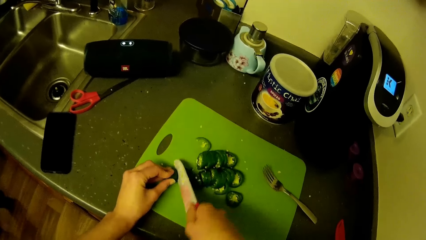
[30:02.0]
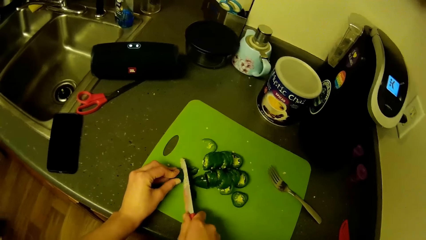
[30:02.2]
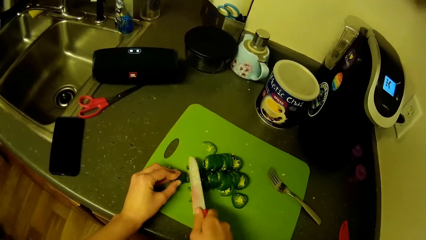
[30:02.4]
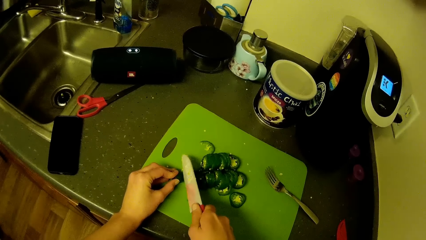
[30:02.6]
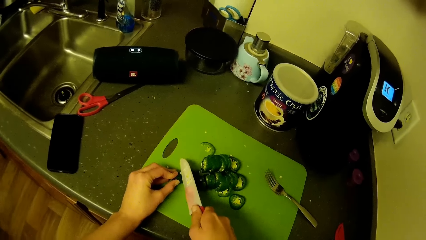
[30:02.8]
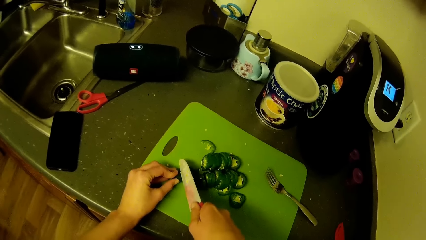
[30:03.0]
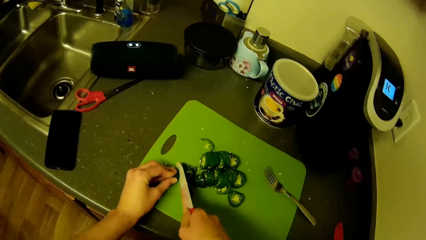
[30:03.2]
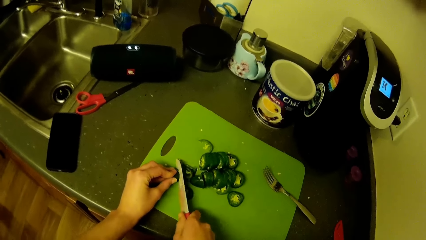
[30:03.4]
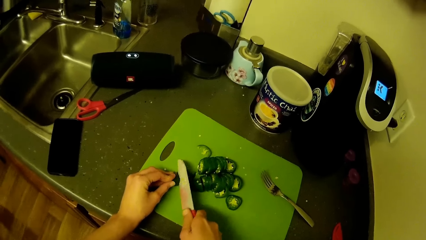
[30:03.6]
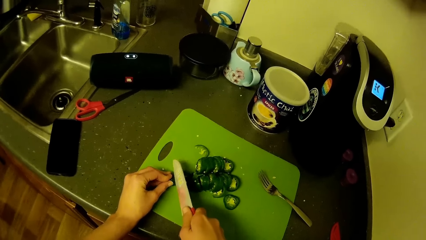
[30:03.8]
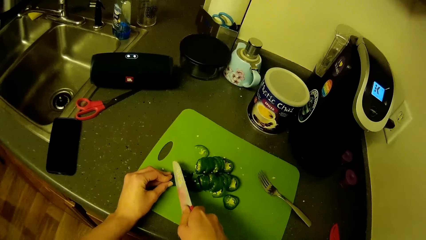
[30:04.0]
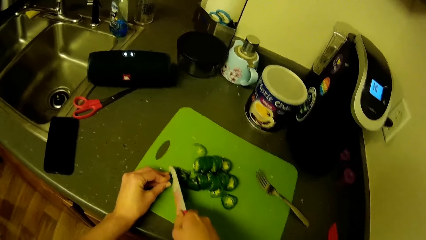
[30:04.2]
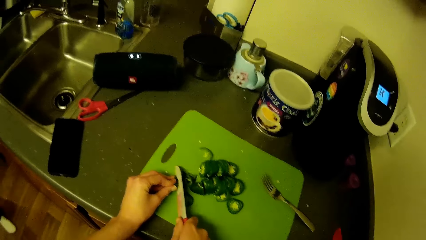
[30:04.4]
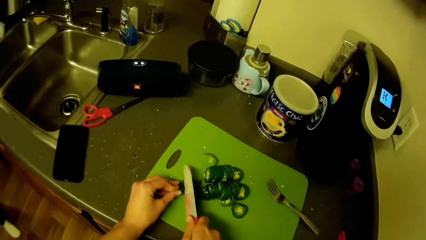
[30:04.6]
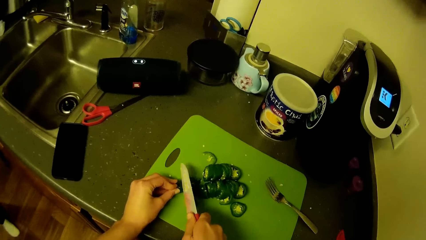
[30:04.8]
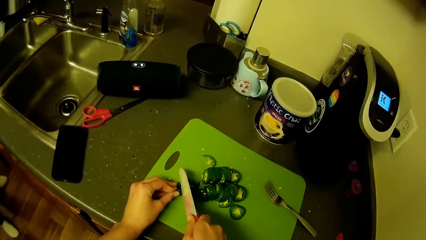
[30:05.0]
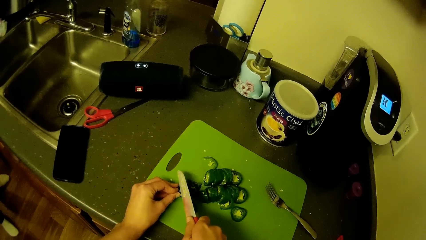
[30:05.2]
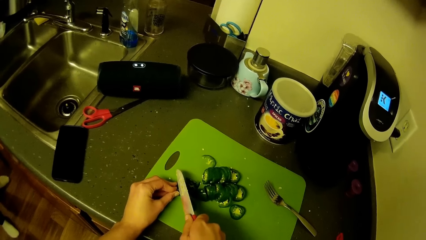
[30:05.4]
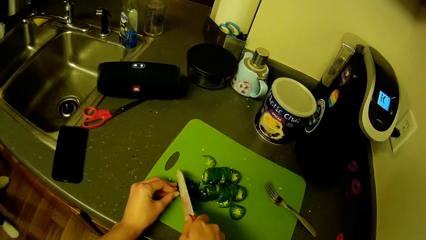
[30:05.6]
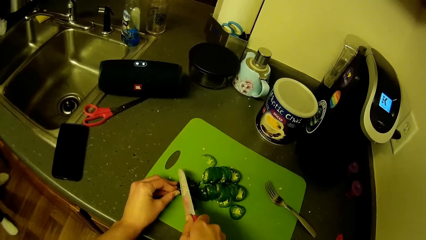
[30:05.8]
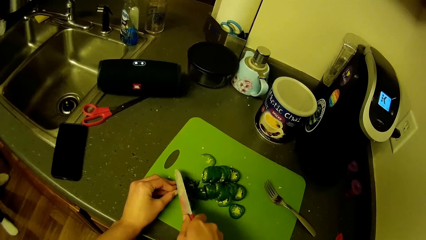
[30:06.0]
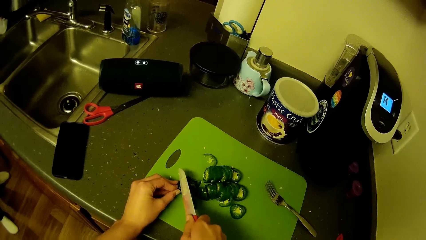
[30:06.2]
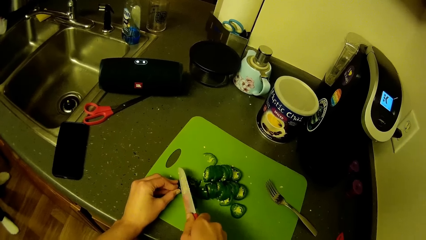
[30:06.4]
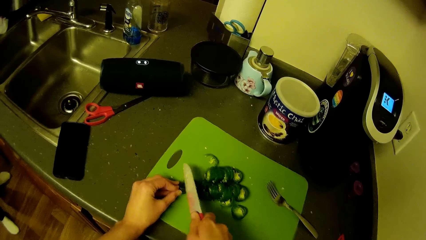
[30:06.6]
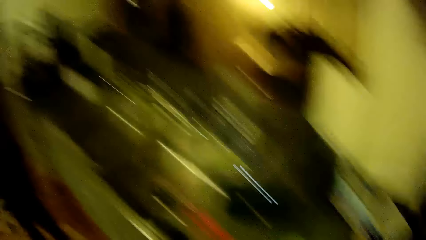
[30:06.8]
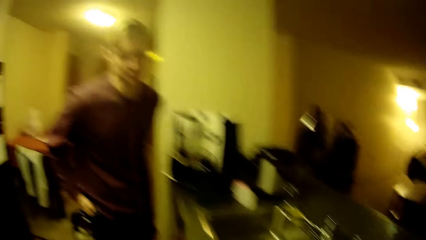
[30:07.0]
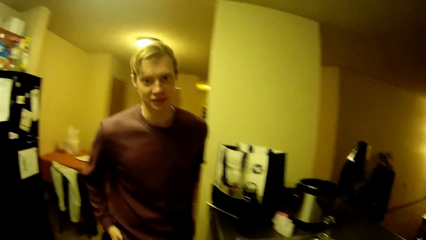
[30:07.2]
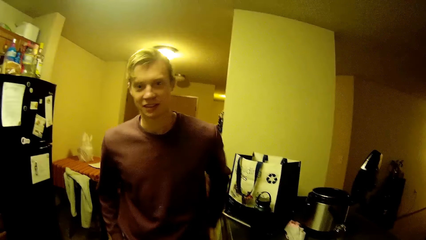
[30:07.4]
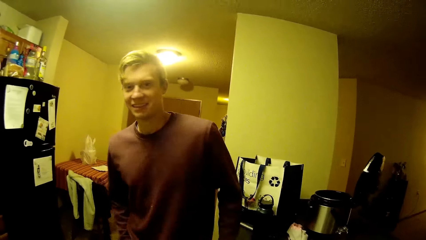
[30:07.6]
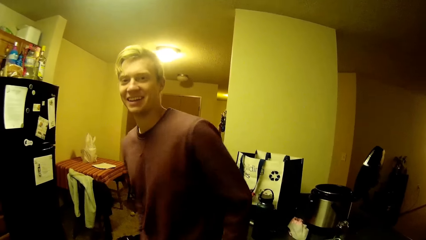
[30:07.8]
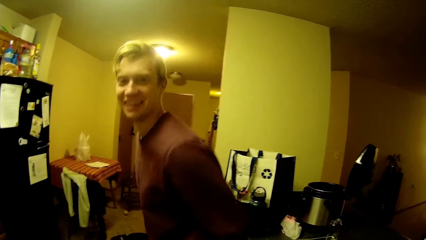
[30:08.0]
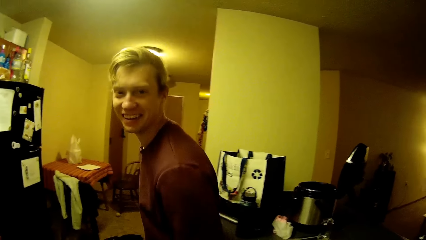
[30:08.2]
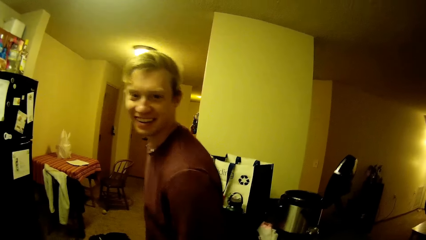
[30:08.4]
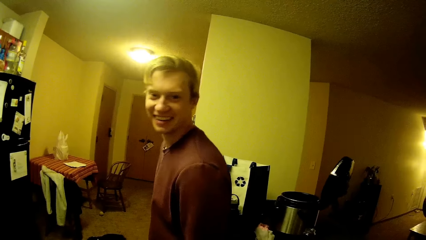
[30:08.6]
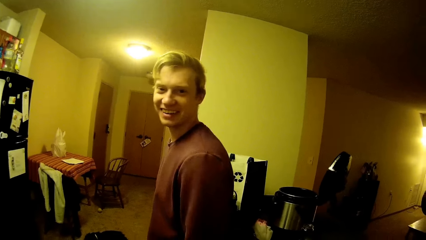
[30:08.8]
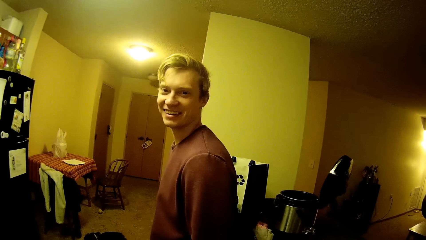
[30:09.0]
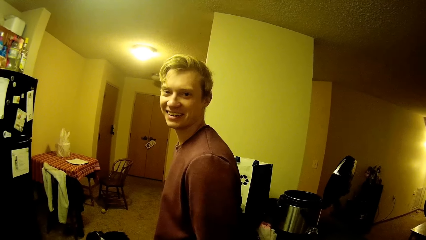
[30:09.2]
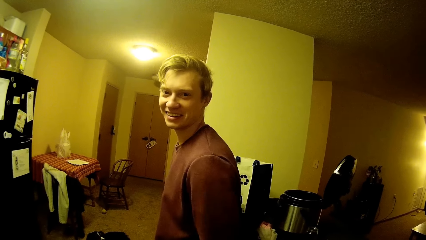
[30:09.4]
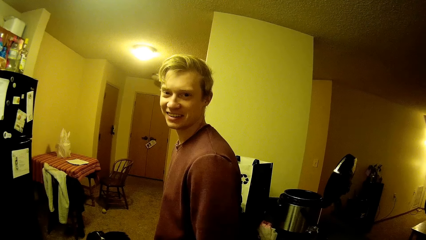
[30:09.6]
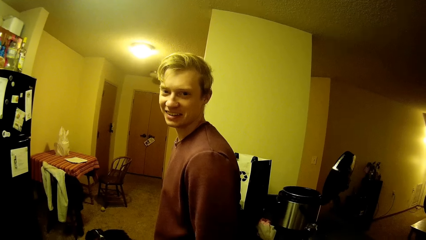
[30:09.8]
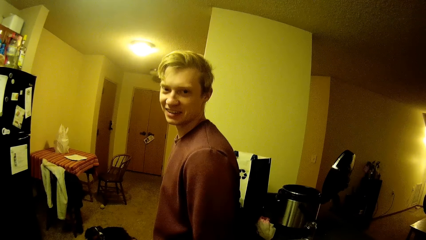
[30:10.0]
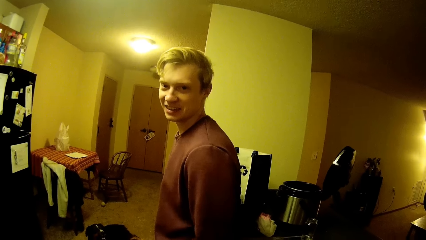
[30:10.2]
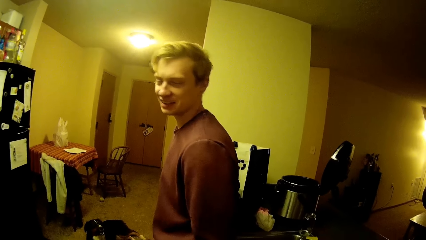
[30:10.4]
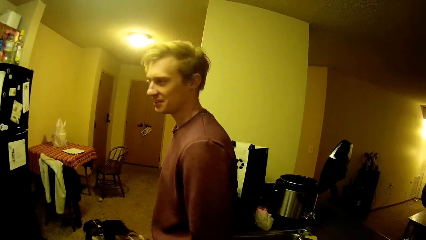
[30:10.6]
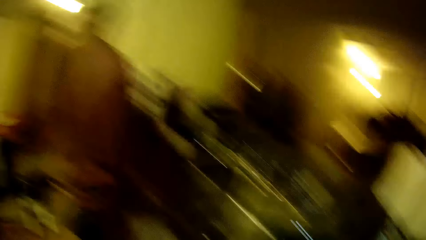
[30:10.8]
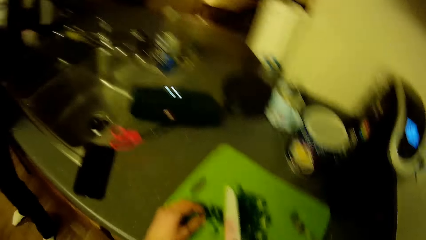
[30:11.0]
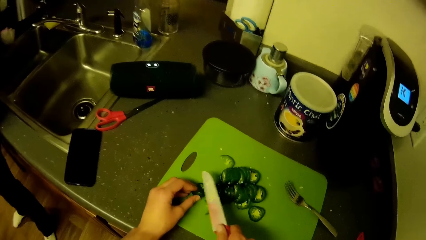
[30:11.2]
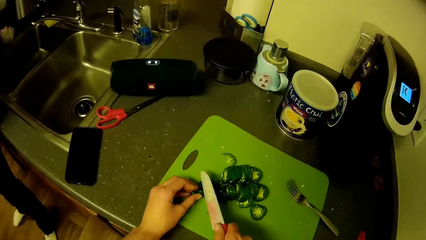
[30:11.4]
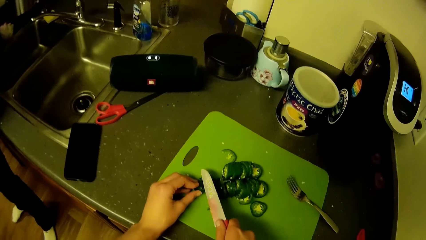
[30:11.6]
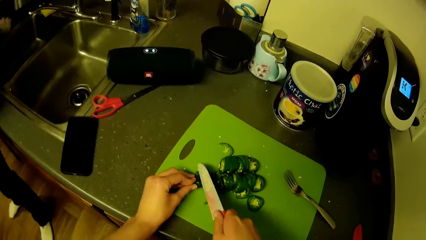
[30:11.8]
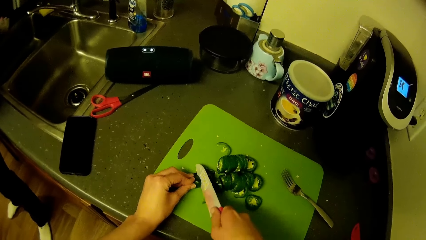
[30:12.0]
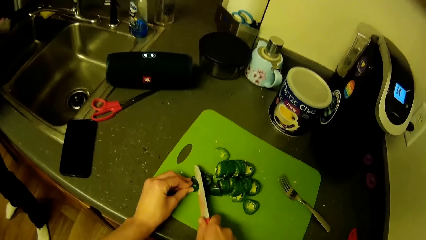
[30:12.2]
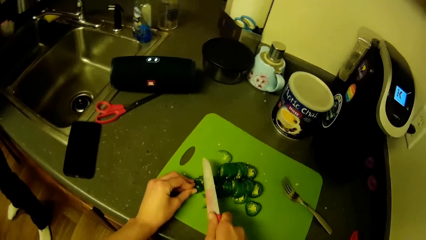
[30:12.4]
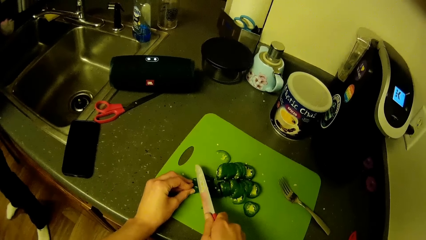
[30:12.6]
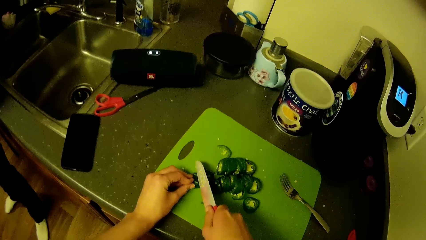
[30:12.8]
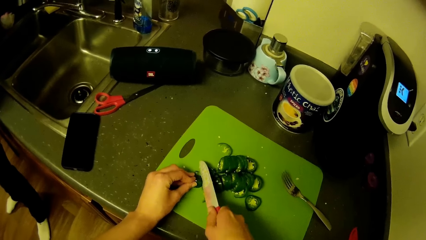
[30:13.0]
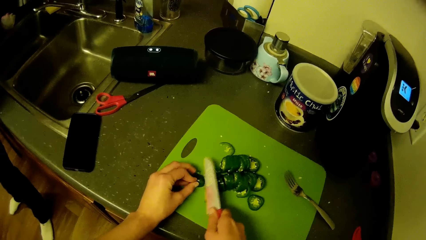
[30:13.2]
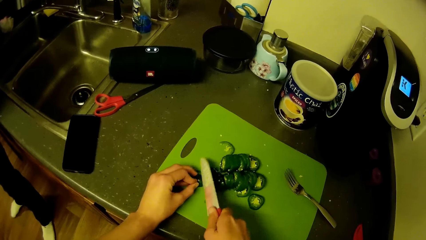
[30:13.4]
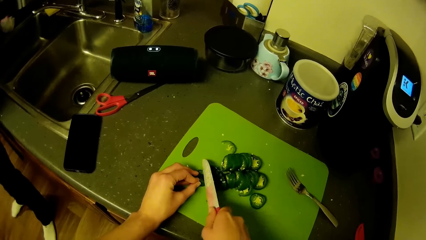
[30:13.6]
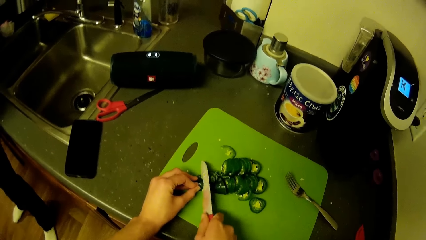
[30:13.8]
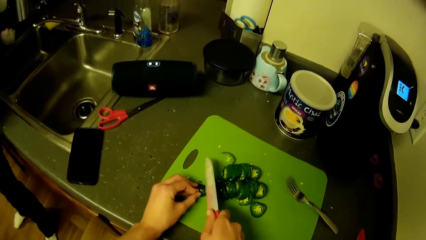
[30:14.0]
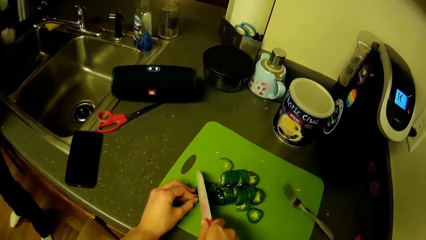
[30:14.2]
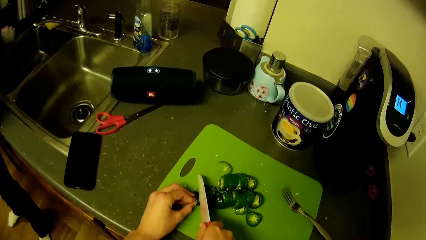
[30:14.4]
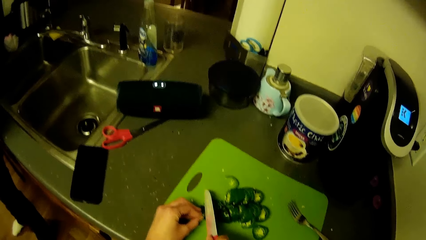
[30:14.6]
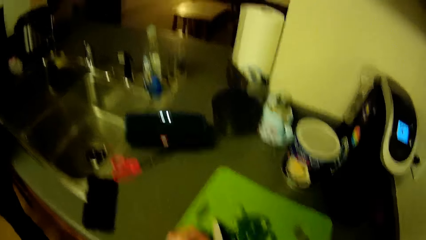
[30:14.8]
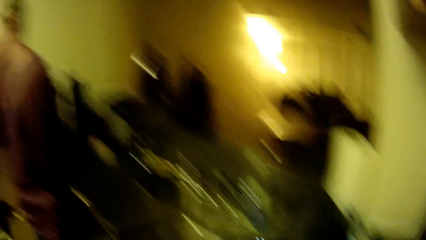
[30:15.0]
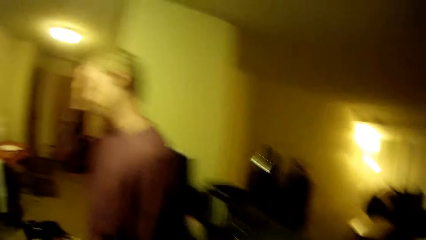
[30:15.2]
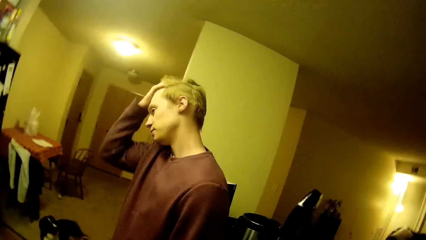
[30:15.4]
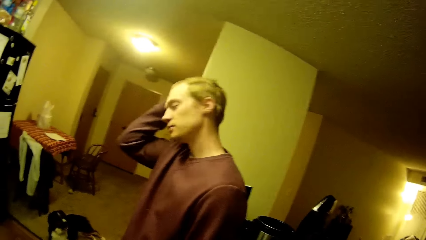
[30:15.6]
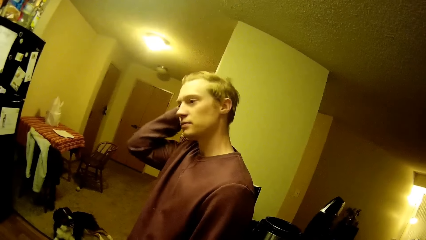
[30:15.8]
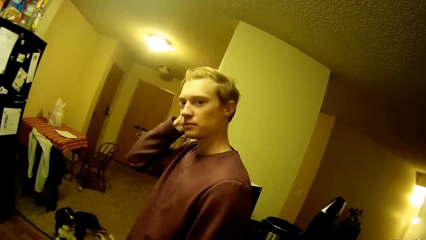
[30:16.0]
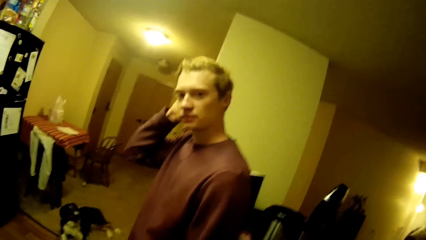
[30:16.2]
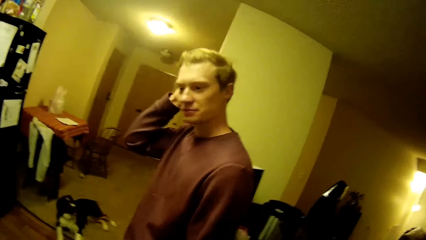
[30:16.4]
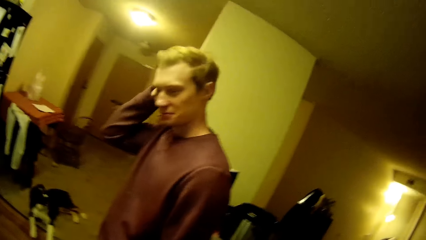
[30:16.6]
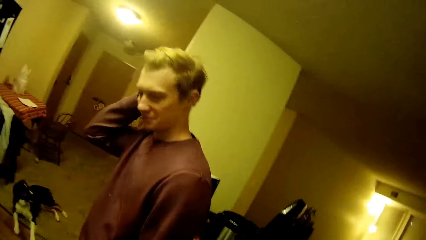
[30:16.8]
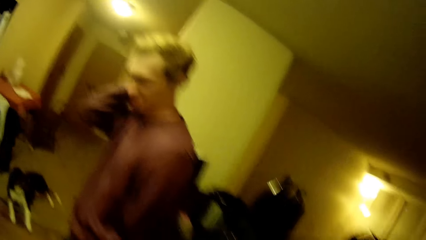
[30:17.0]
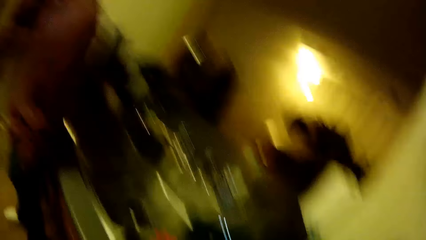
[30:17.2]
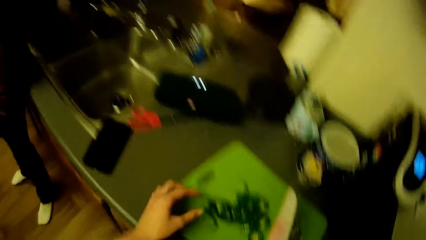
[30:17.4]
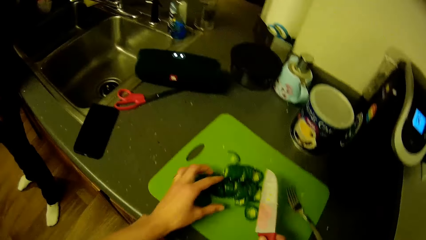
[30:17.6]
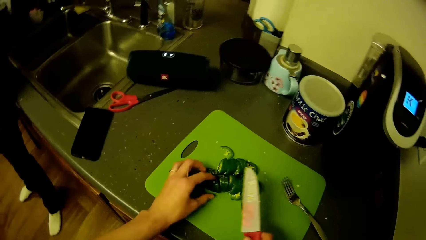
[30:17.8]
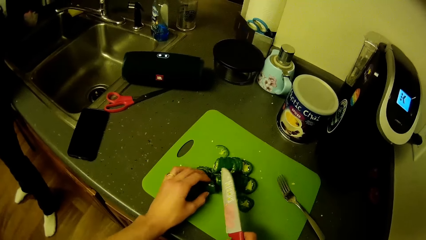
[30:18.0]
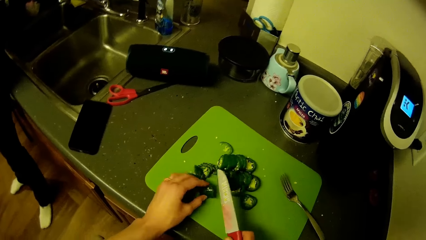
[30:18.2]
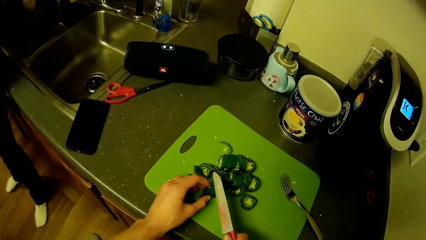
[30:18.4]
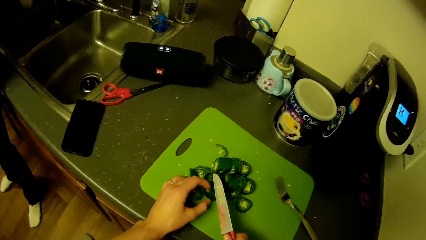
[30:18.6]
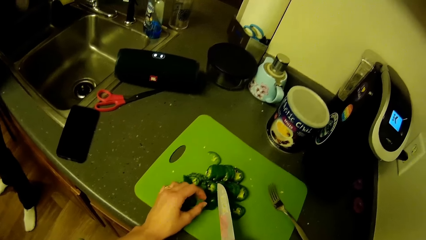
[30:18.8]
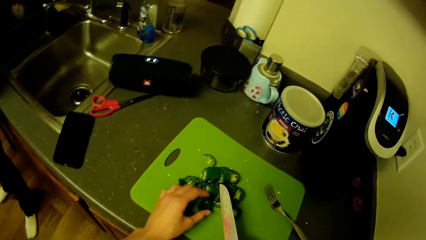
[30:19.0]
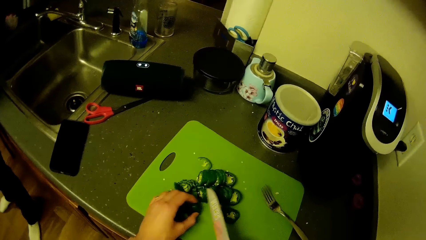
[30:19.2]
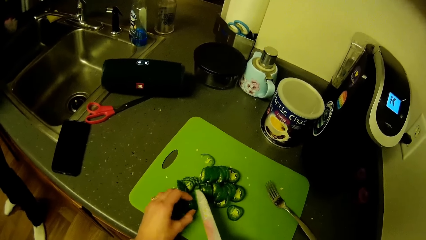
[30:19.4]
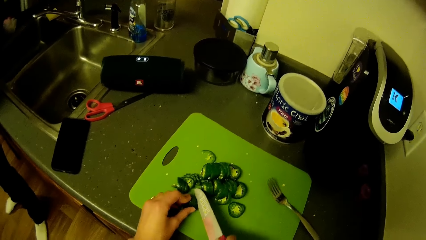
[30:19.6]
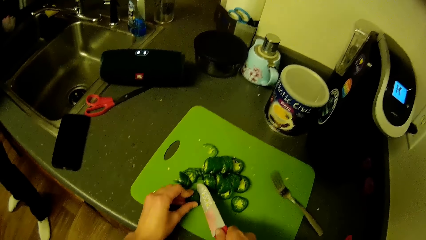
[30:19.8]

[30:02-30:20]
The camera wearer interacts with a man. The man talks to the camera wearer. The camera wearer cuts the green pepper. The man holds the hair. The camera wearer slices the green pepper with his hands.
